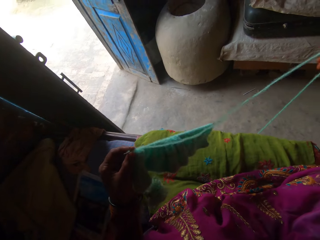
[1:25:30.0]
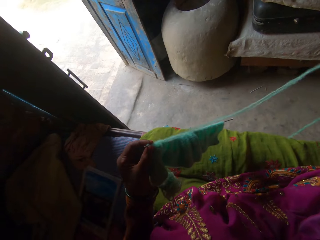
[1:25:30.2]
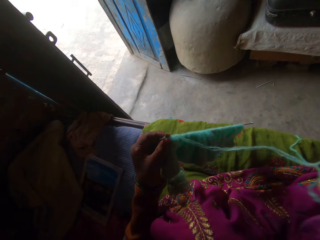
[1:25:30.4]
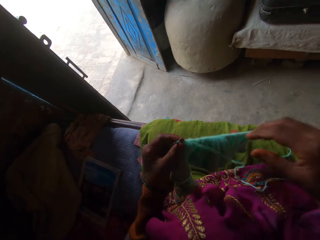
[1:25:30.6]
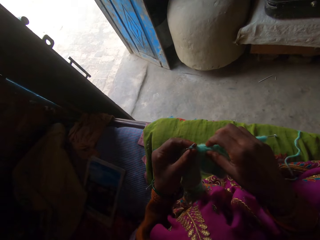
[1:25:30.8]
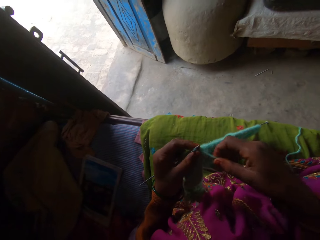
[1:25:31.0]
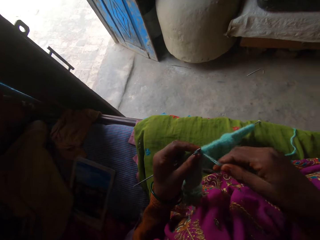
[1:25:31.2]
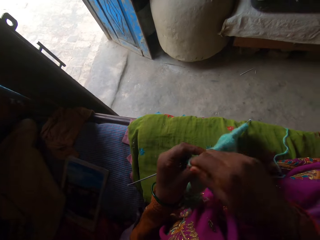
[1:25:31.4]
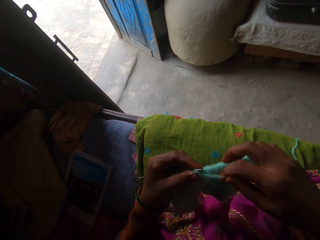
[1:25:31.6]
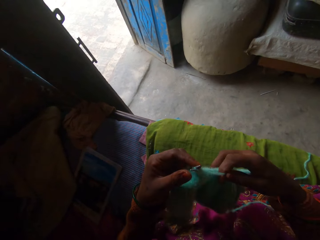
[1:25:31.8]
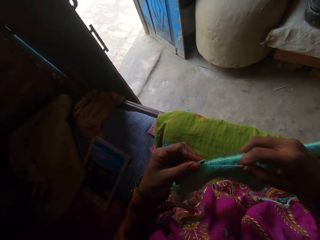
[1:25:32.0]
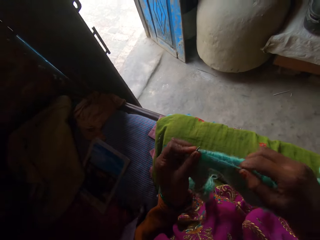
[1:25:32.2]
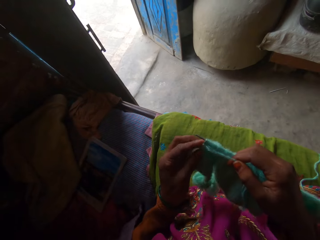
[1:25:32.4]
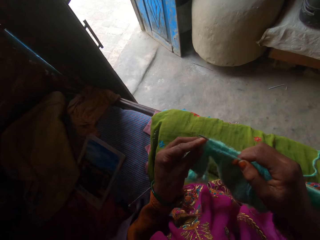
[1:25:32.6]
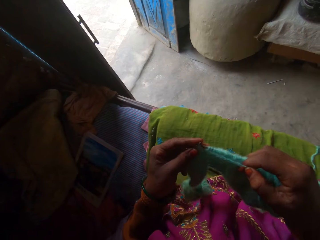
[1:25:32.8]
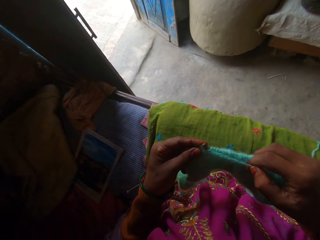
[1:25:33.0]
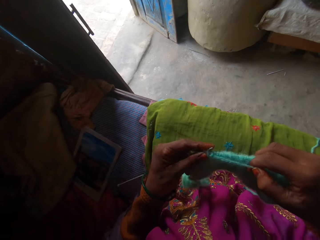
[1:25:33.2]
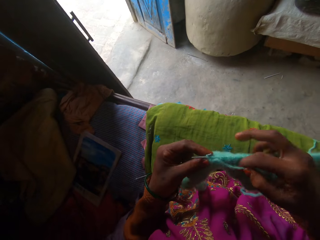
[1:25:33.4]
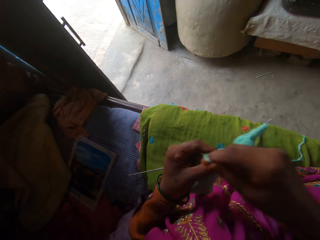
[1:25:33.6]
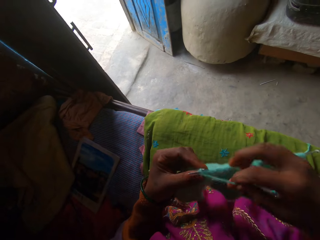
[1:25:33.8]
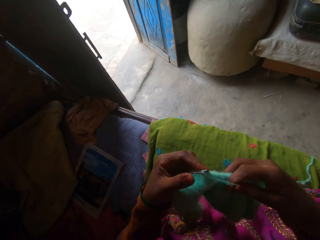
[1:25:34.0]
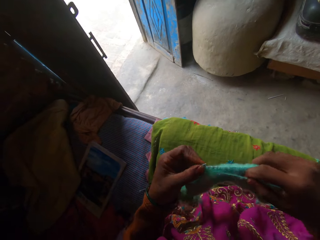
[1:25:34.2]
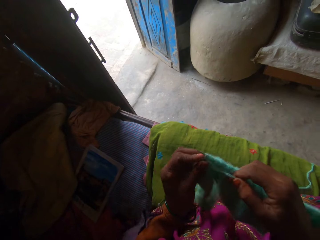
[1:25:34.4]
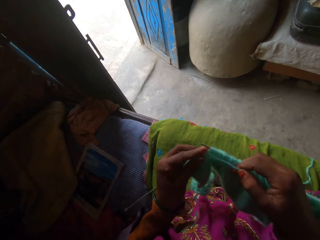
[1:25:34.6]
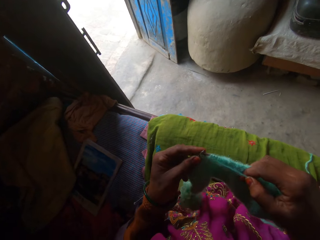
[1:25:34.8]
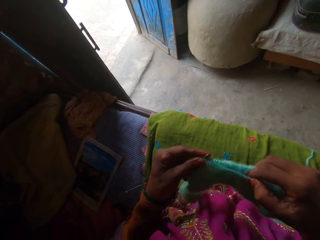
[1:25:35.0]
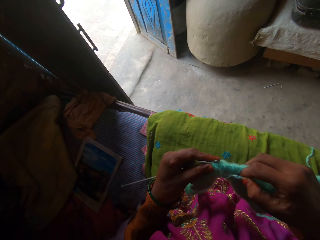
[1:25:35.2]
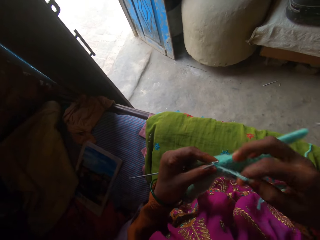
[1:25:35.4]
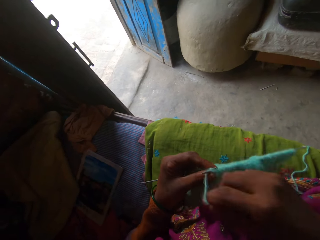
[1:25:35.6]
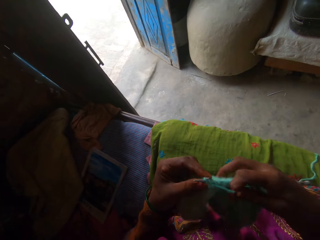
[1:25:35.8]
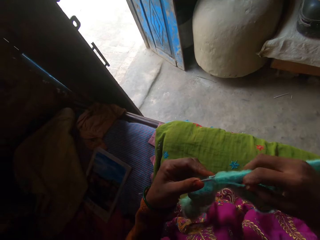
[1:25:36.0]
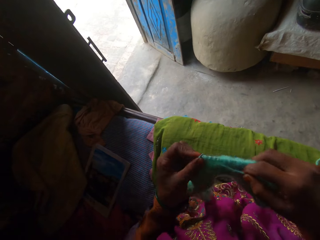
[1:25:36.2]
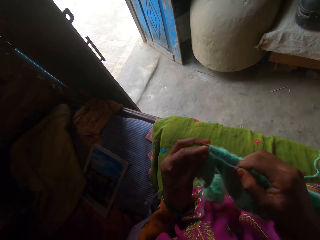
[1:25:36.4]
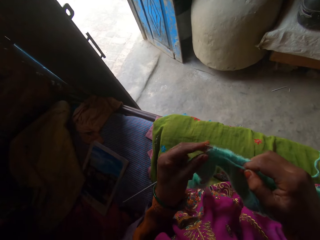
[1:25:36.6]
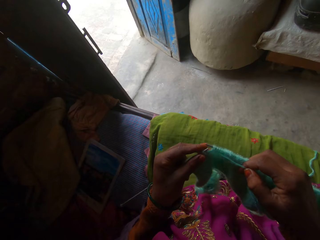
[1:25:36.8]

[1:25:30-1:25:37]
The camera wearer makes the rope well. She knits with the yarn and the pair of knitting needles in her hands.

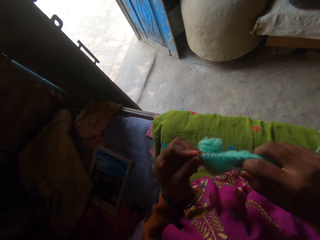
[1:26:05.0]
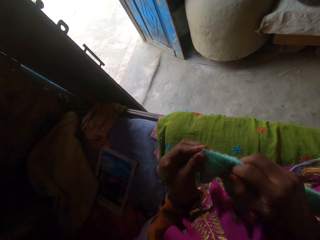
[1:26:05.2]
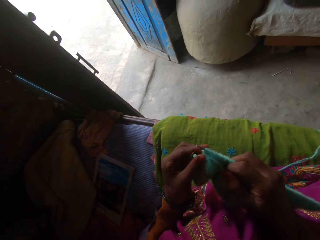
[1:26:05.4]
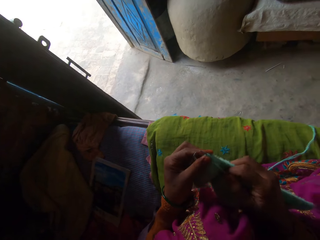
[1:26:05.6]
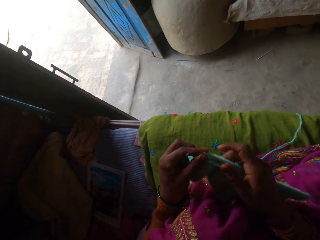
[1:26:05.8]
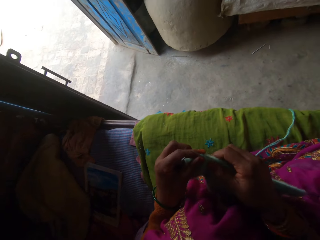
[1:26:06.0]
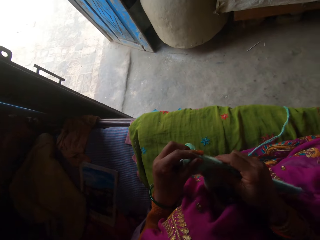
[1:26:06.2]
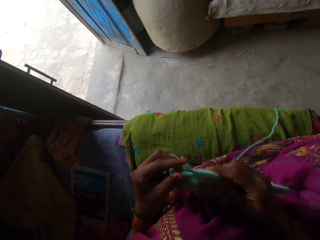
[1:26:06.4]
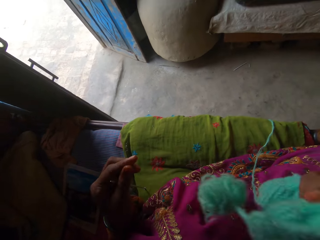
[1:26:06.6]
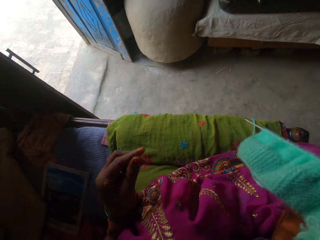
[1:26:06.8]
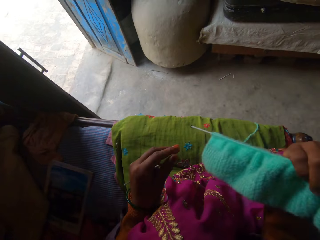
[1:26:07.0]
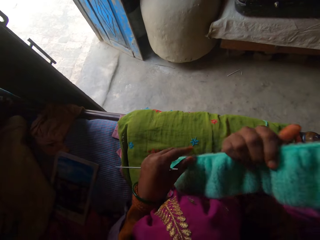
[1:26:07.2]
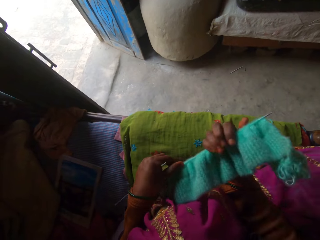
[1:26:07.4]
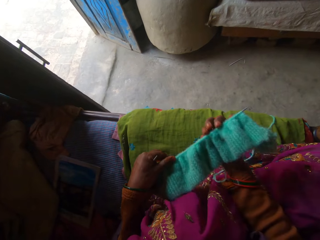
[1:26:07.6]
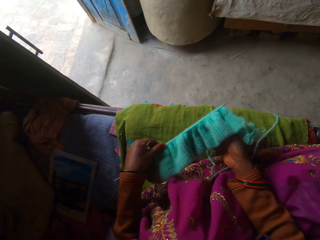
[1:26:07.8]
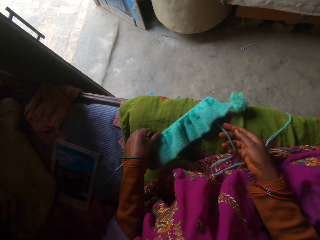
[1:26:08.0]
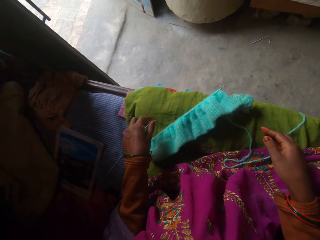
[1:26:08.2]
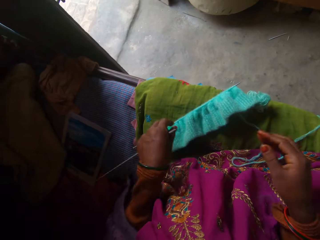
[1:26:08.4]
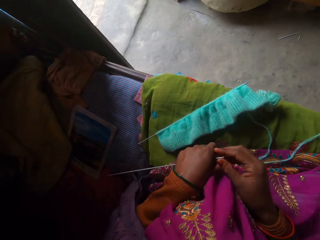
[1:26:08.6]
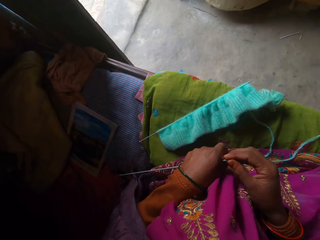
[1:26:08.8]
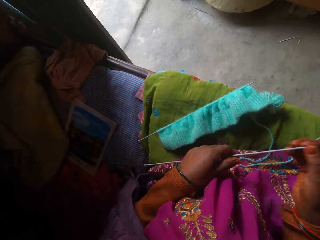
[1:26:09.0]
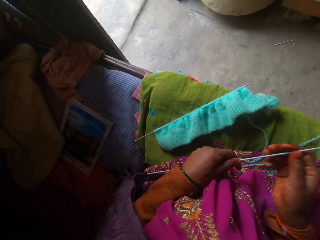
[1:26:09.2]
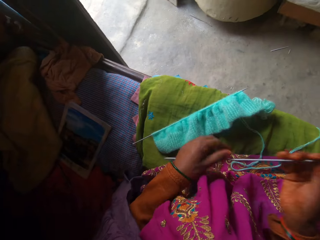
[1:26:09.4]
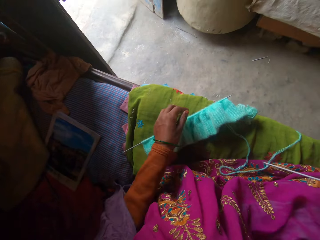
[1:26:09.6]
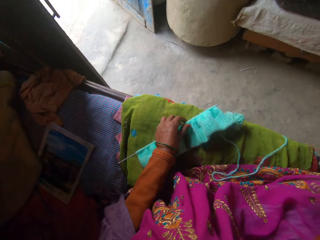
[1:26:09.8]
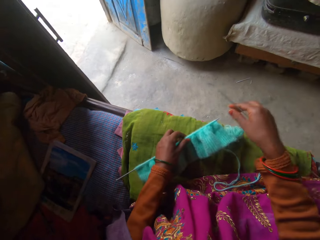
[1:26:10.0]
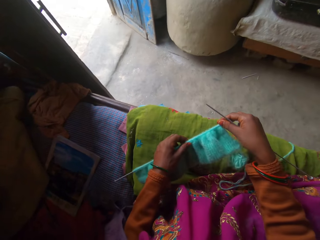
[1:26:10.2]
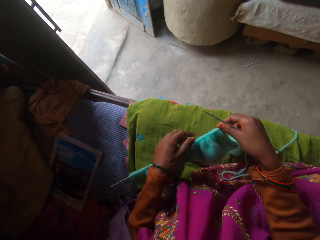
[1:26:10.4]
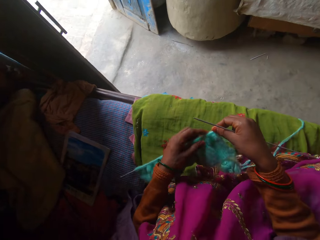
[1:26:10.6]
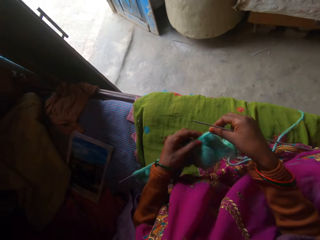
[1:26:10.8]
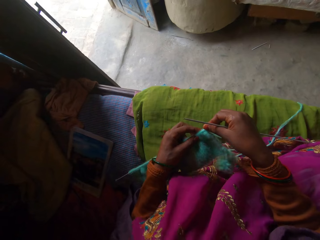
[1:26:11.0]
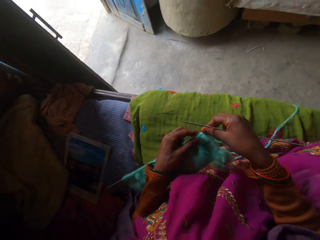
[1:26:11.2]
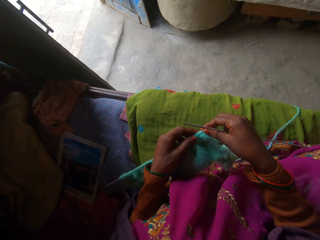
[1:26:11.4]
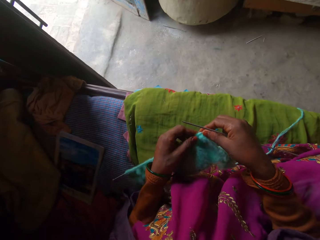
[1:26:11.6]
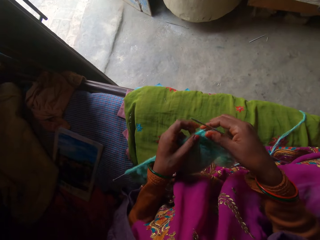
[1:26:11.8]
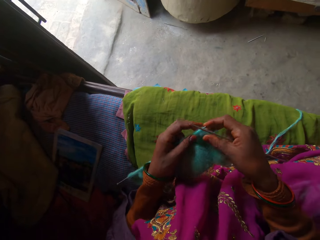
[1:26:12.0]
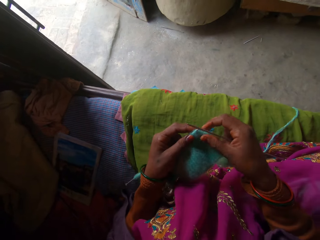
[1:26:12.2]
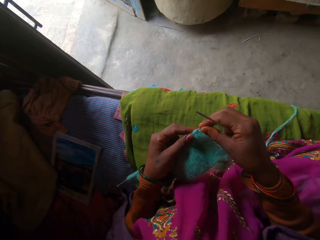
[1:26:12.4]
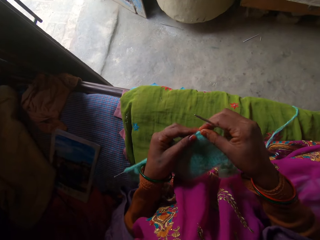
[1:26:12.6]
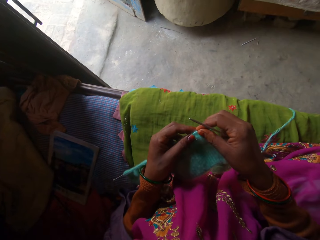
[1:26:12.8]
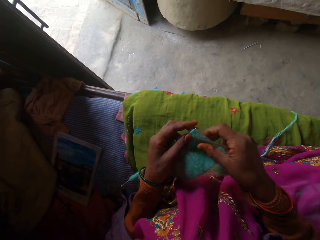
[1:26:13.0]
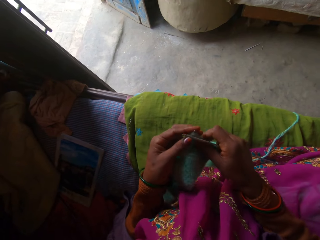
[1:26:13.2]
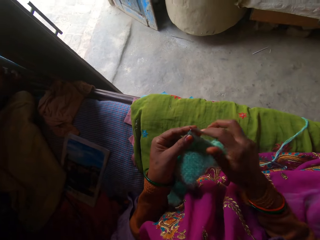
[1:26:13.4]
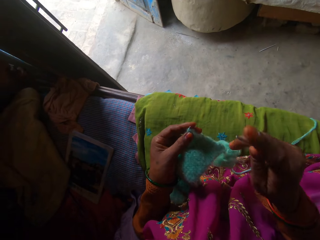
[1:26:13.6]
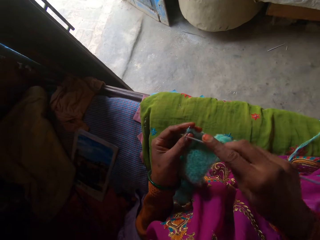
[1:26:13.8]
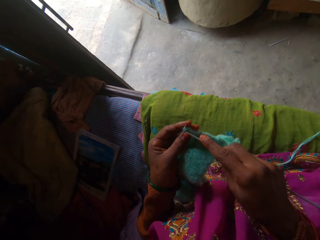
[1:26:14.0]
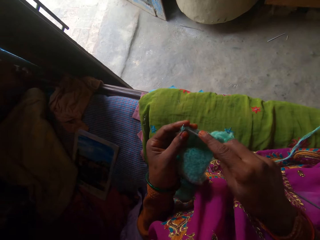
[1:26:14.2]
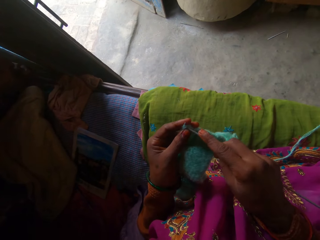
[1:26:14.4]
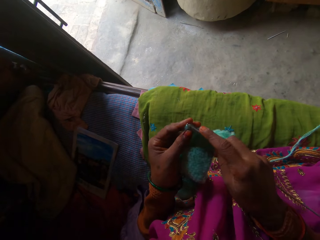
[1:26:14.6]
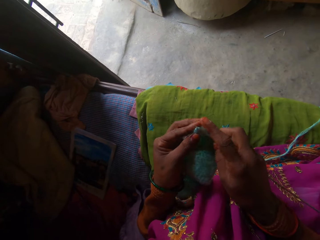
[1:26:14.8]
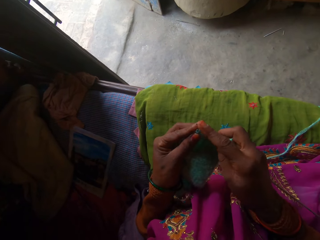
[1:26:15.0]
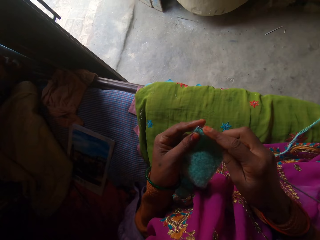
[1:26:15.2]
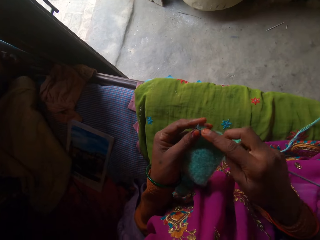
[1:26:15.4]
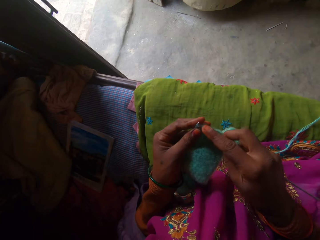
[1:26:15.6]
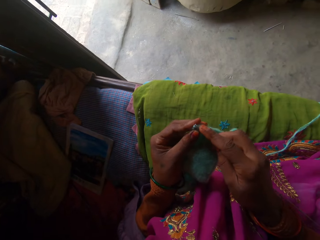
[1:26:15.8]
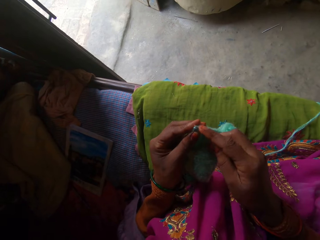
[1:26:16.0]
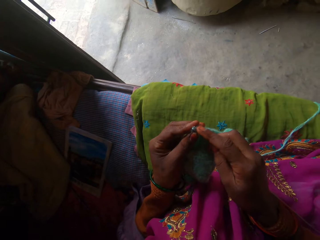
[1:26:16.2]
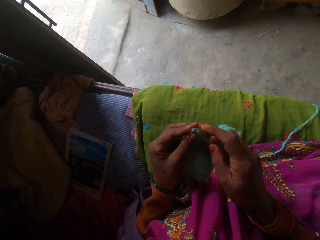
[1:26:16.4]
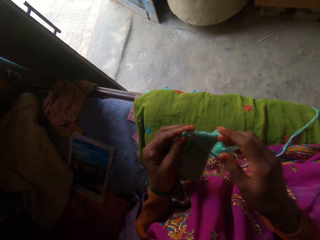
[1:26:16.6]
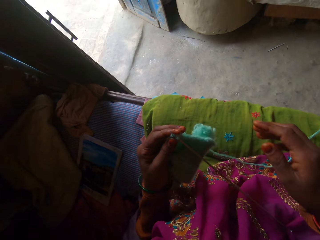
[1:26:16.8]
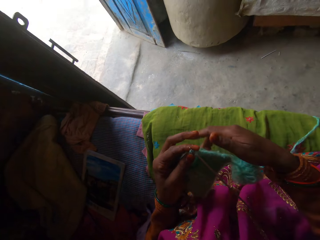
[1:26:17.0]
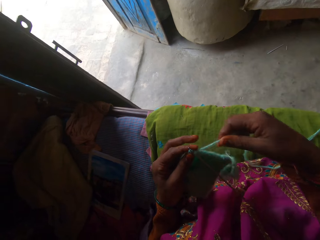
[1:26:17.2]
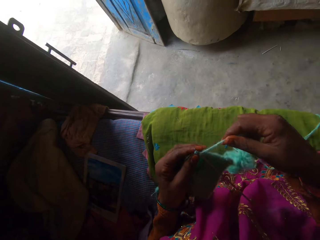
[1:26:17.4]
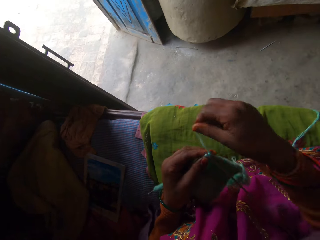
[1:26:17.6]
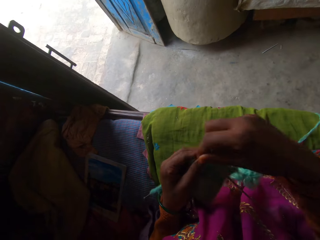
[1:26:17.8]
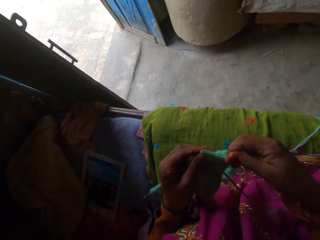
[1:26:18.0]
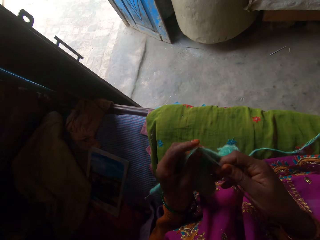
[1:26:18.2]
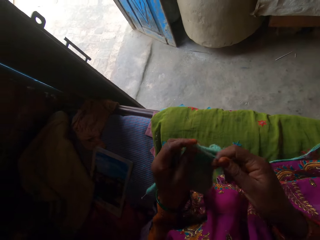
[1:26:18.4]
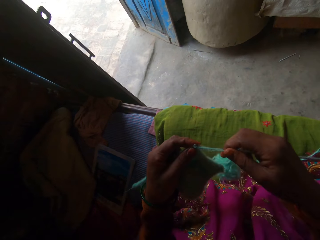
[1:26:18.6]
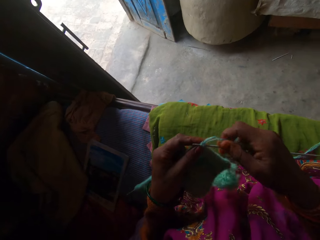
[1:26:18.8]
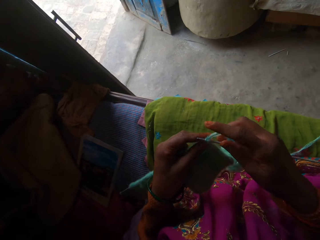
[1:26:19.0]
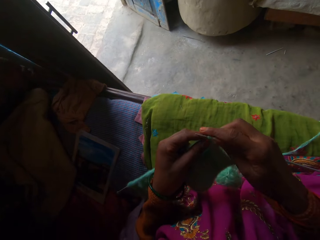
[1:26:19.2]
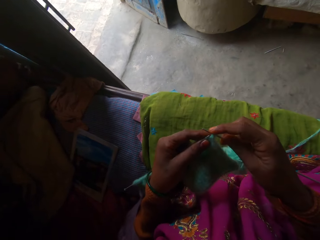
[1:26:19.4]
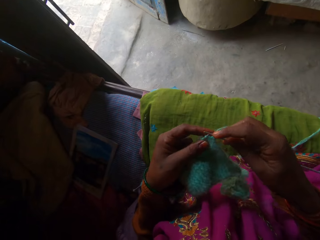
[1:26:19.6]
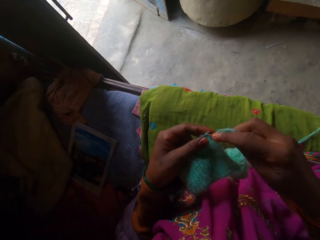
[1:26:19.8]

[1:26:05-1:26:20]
The camera wearer turns over the knitting piece with her right hand. She drops the knitting piece on her seat with her left hand. She takes the knitting needle from her left hand with her right hand. She lifts the knitting piece and the knitting needle from the seat with her left hand. She knits with the yarn and the pair of knitting needles in her hands.
